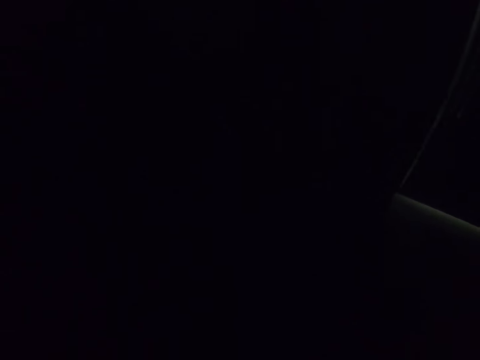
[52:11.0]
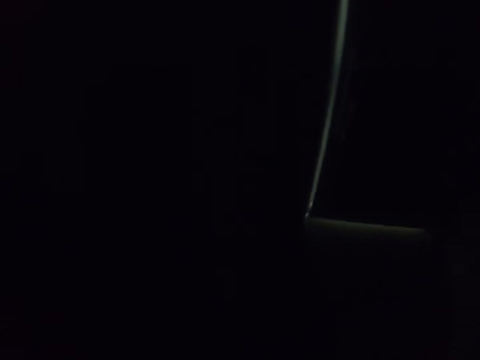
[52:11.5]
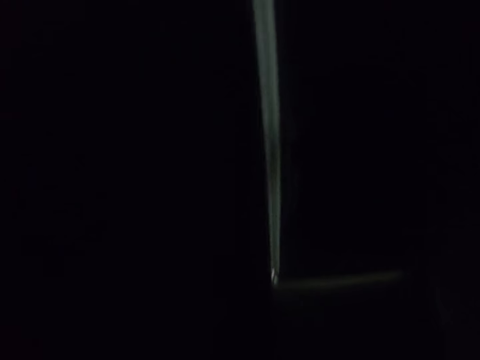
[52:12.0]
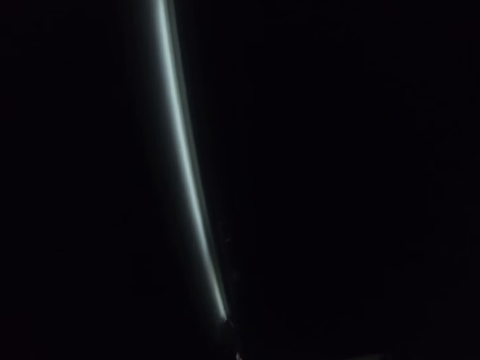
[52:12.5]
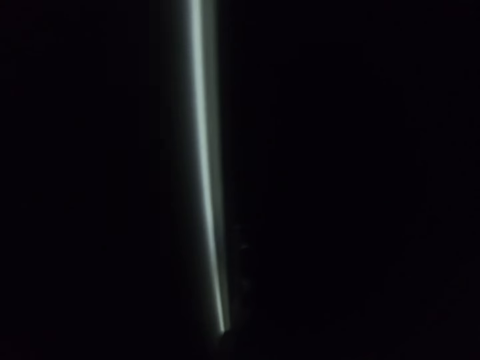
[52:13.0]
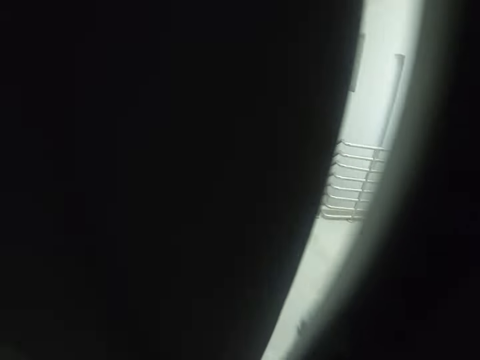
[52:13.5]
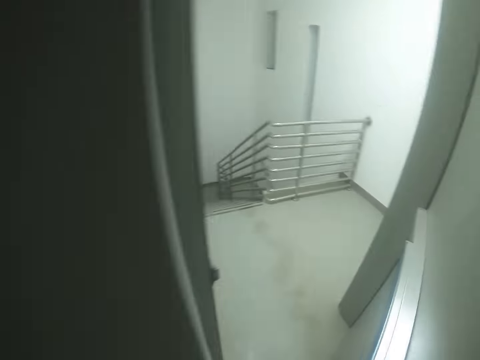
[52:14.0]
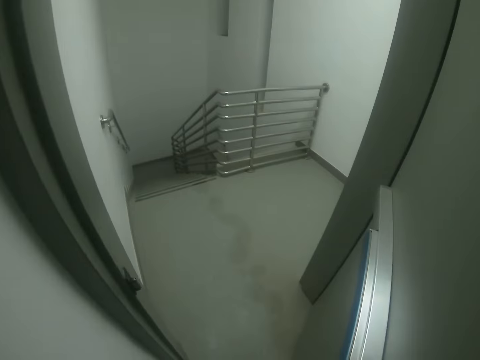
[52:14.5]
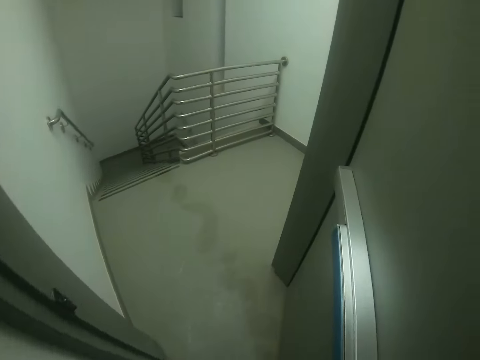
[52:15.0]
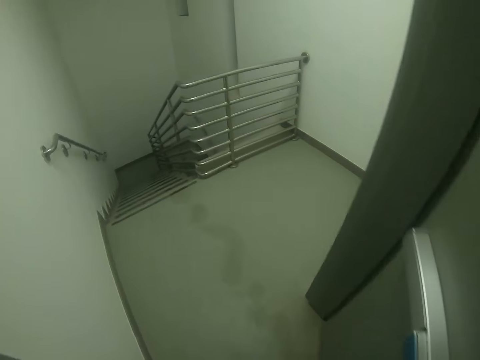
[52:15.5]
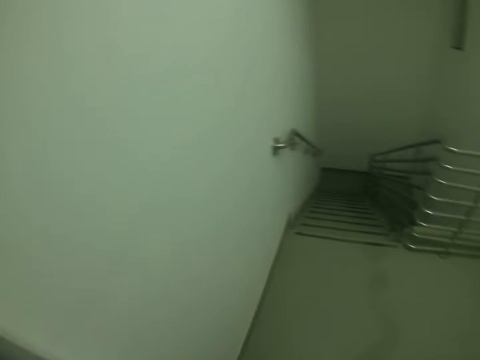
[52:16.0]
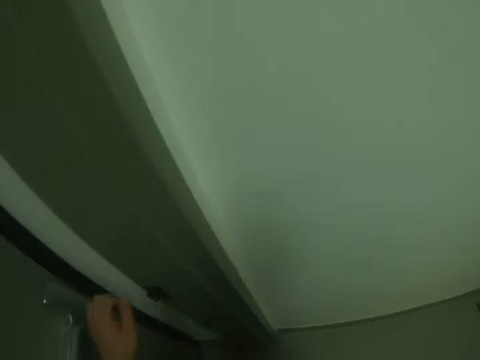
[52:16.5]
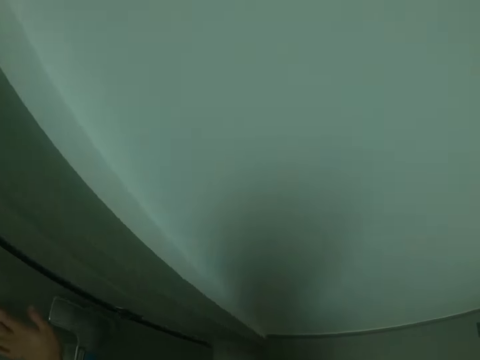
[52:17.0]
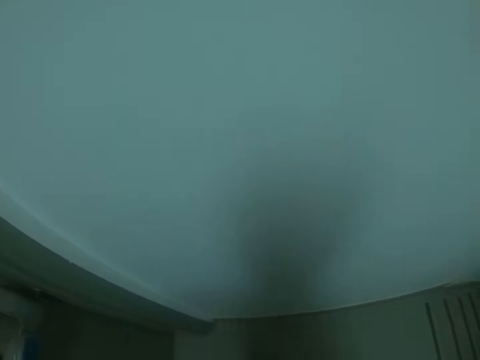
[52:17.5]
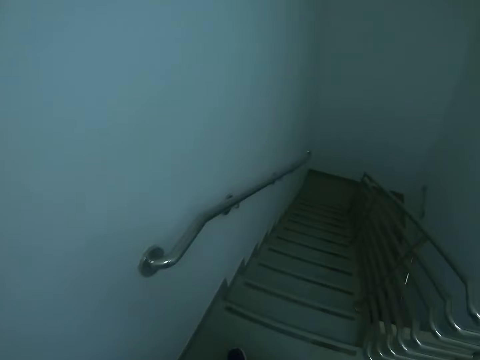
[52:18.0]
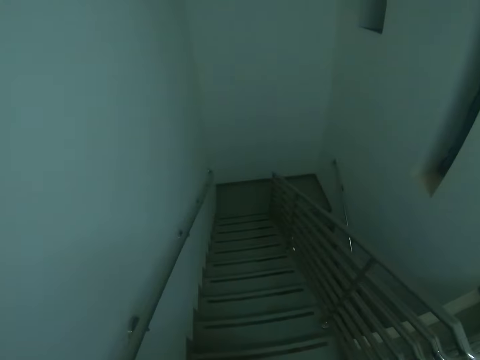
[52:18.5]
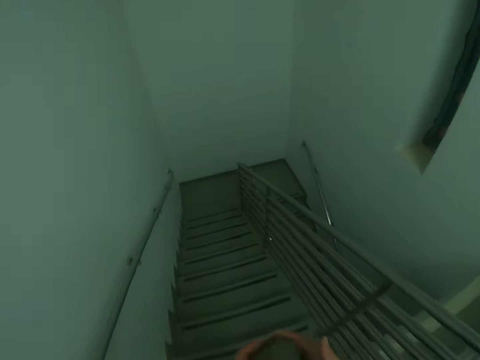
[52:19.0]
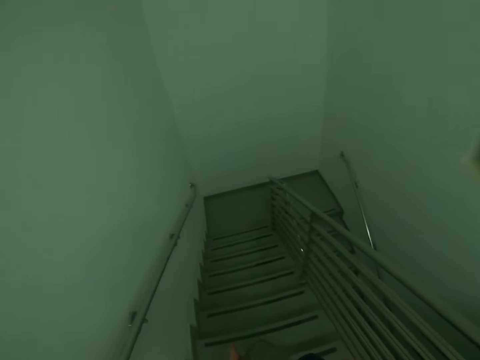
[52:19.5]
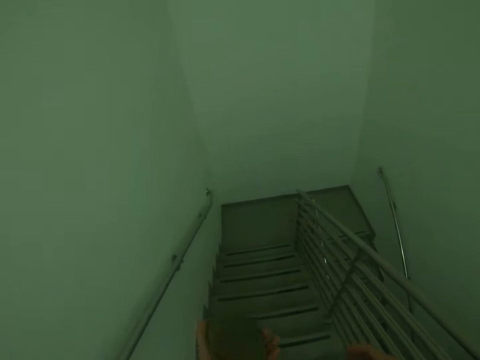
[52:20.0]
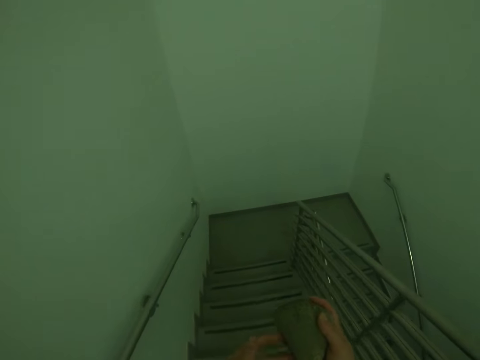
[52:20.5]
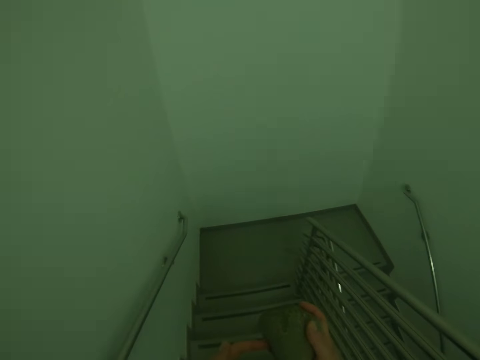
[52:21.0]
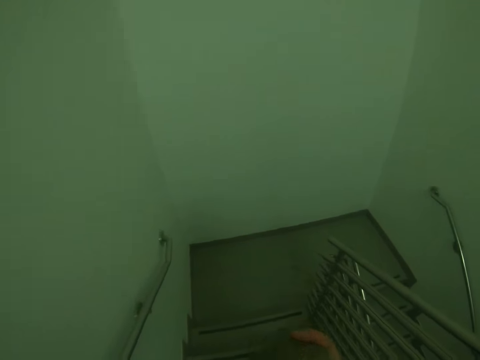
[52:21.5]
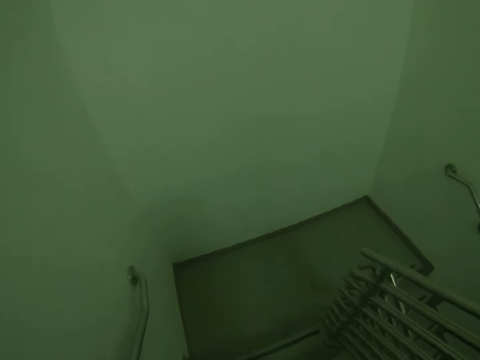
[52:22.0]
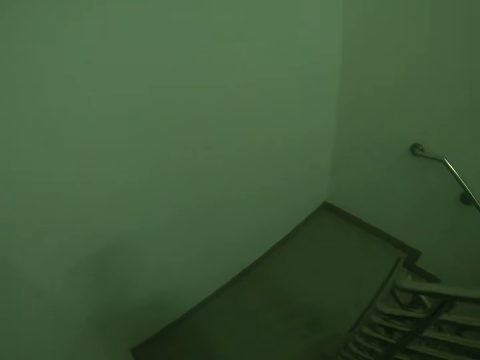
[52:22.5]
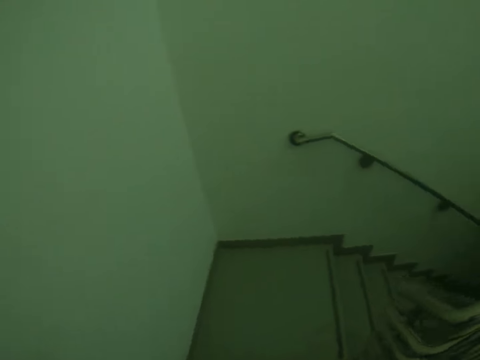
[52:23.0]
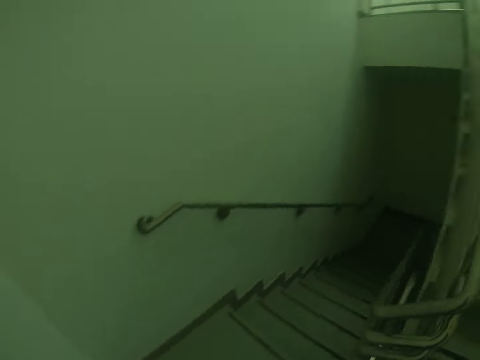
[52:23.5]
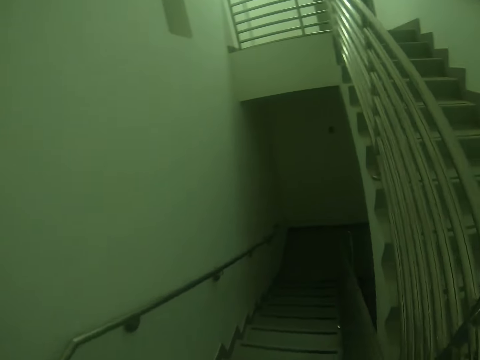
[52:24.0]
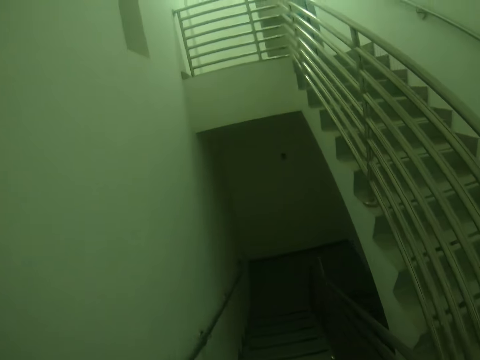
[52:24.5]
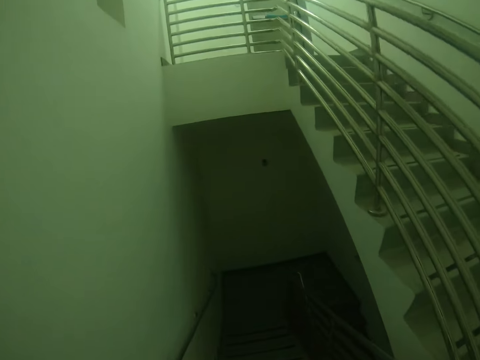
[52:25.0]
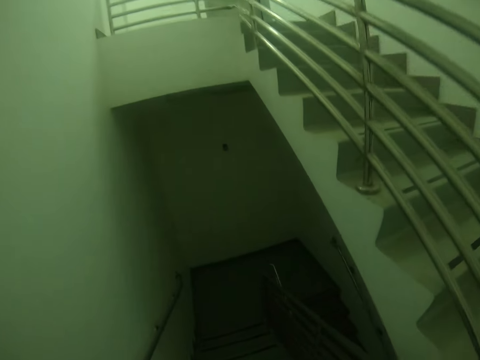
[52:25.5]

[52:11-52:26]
The camera wearer opens the door. They walk out. They close the door. They walk down the stairs. They hold something.

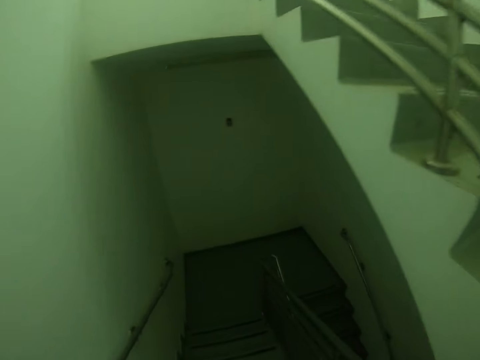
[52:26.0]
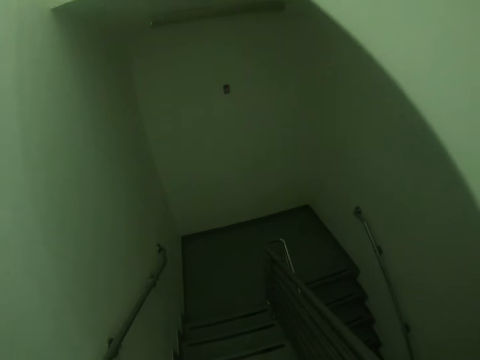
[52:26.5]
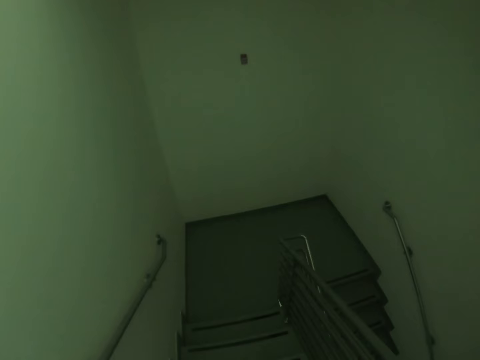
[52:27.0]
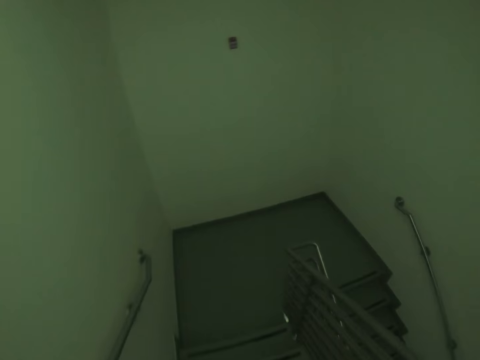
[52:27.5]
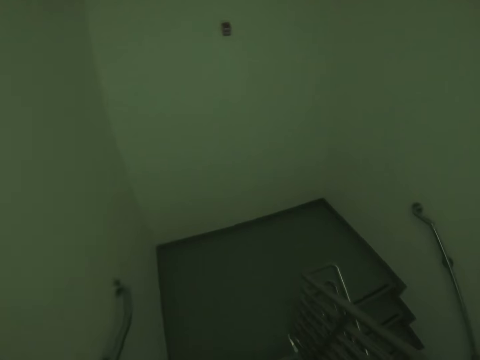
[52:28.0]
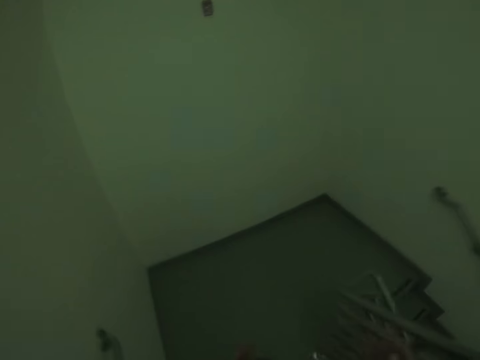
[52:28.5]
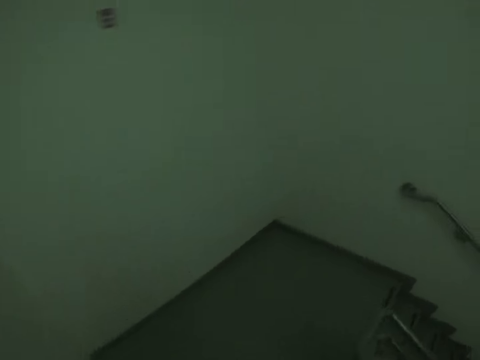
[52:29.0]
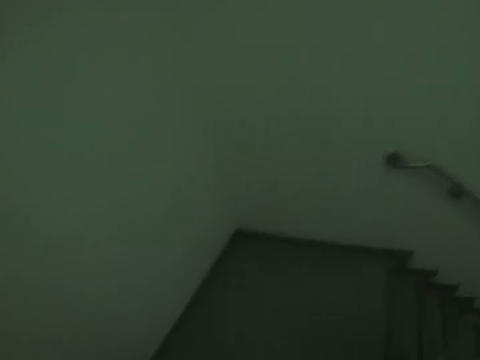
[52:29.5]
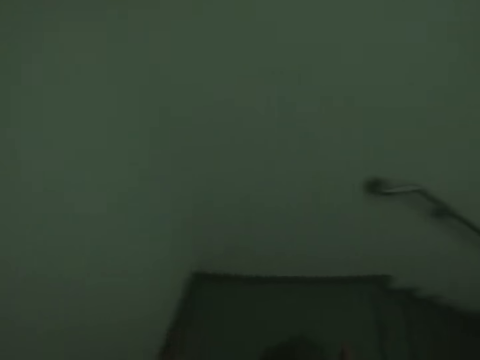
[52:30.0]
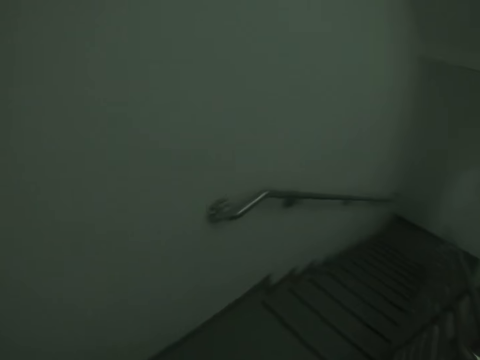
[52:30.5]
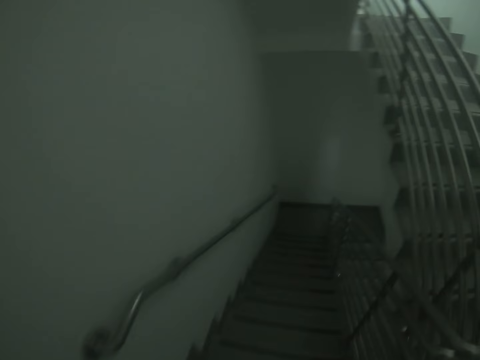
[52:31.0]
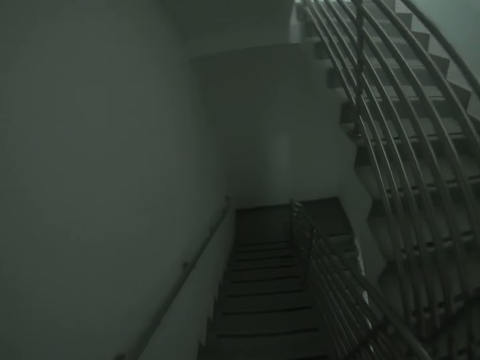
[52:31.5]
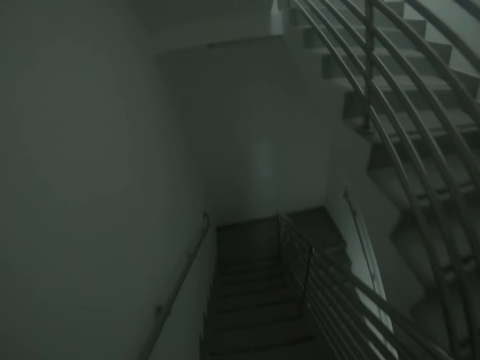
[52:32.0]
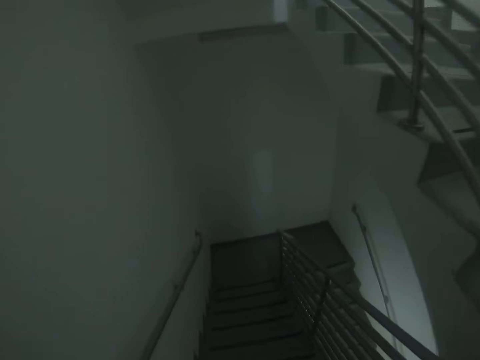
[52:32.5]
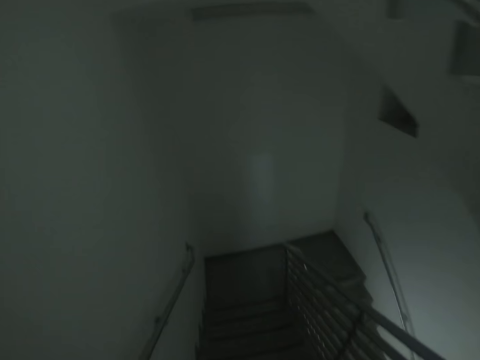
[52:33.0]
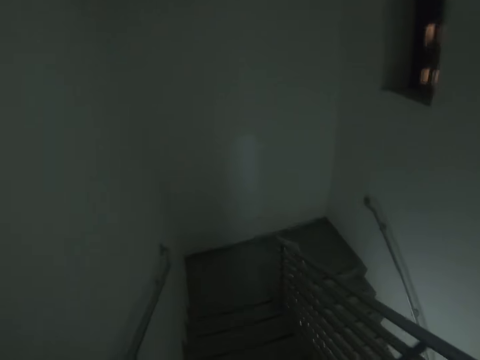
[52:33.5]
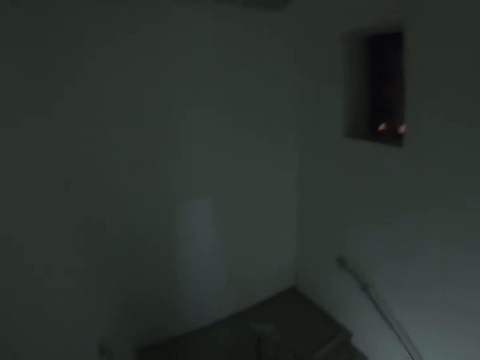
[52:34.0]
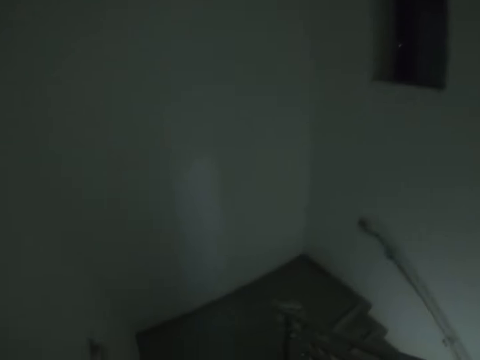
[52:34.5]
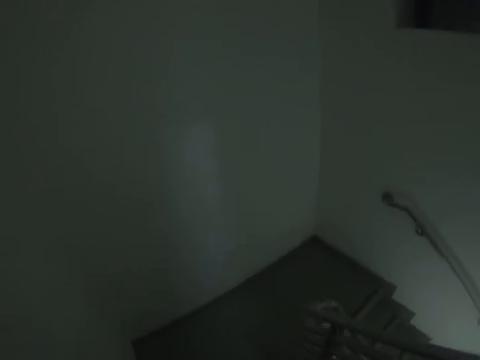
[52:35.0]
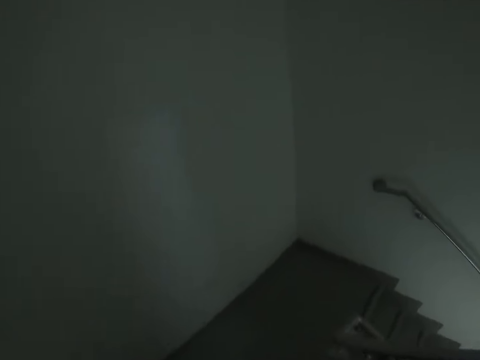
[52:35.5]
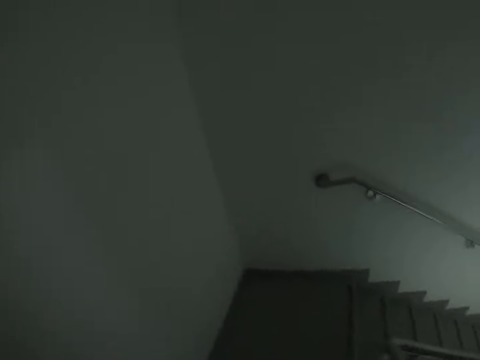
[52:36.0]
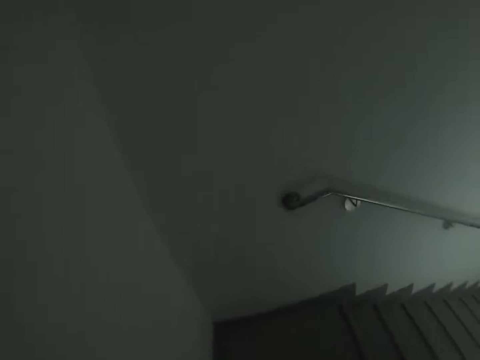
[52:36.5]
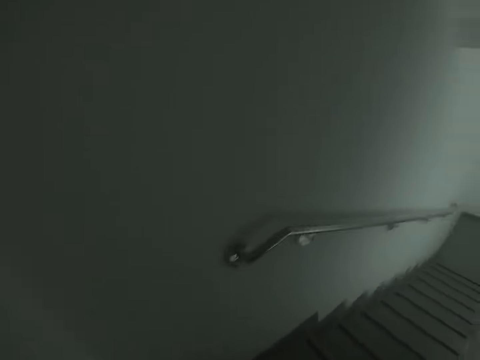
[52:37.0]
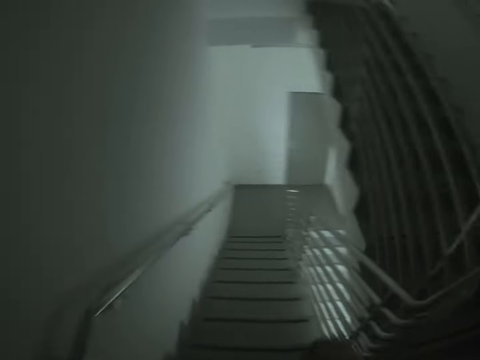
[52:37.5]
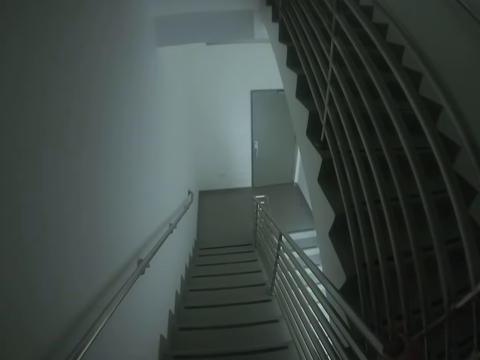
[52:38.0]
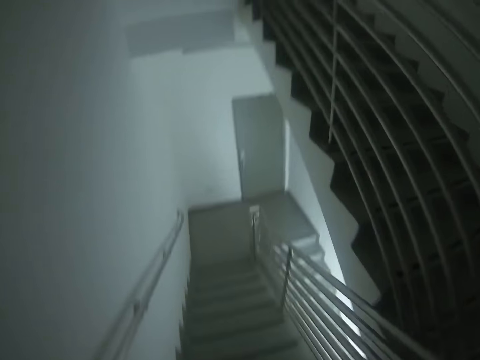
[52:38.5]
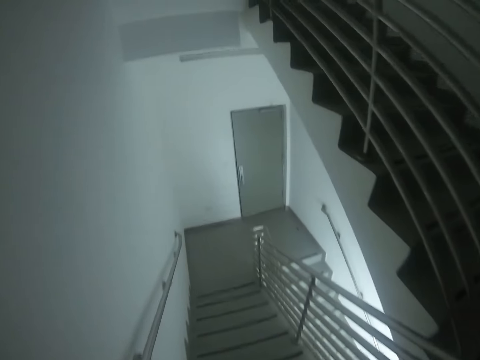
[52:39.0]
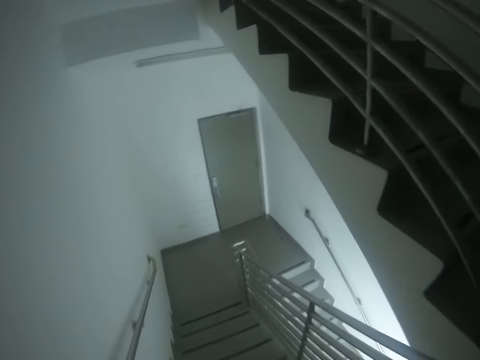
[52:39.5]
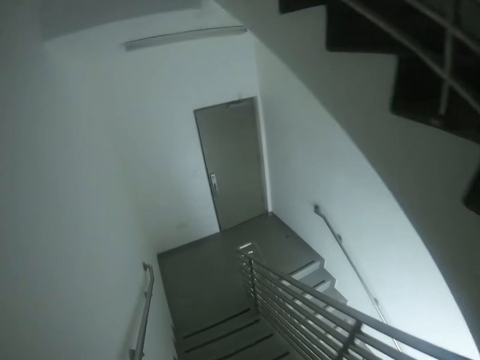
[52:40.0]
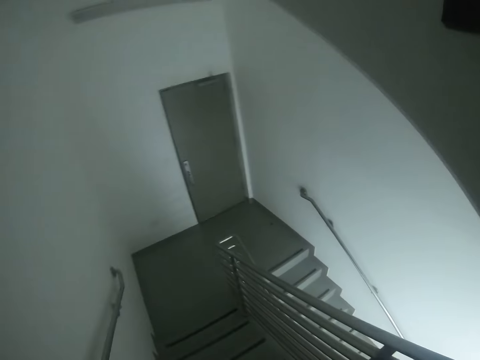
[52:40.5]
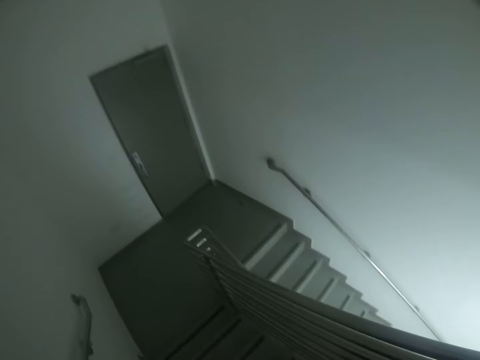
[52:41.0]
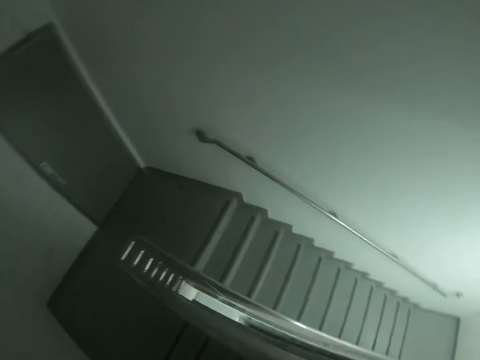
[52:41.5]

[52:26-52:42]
The camera wearer holds on the stair railing.
